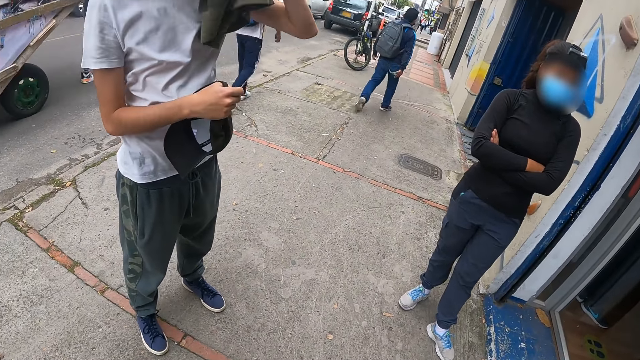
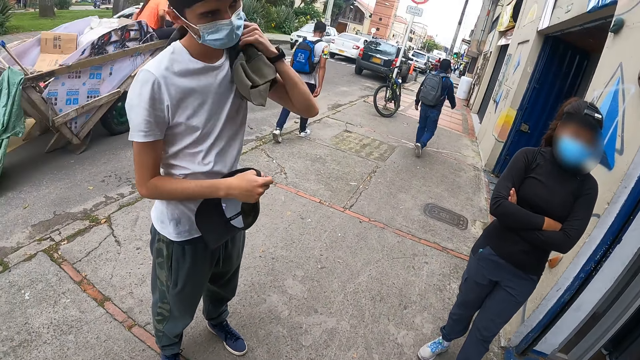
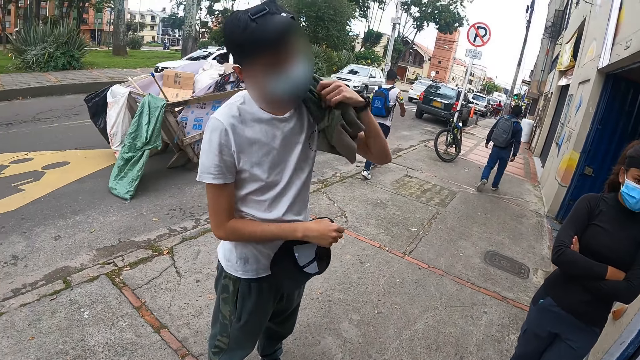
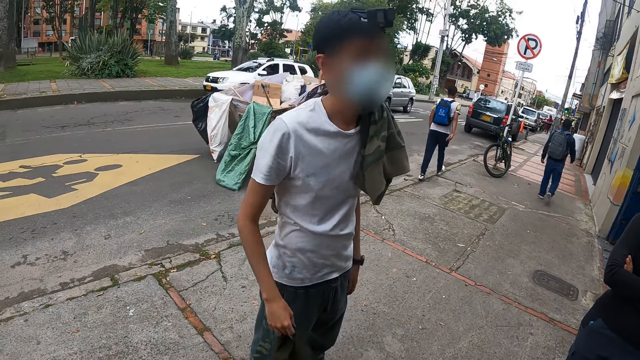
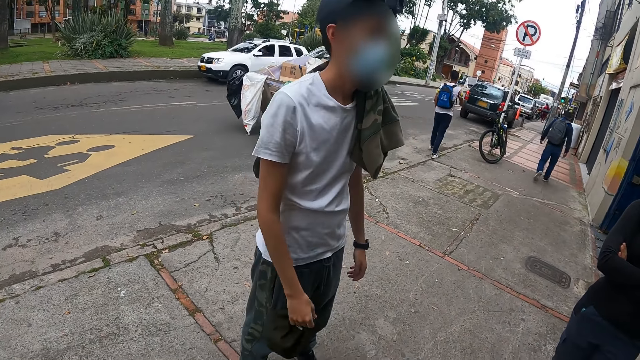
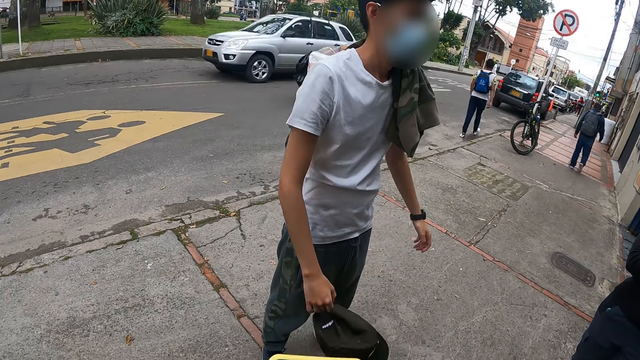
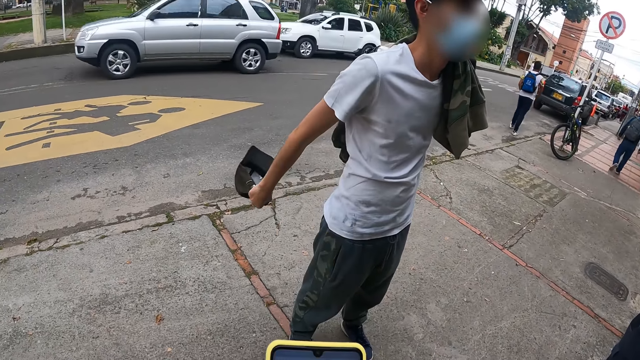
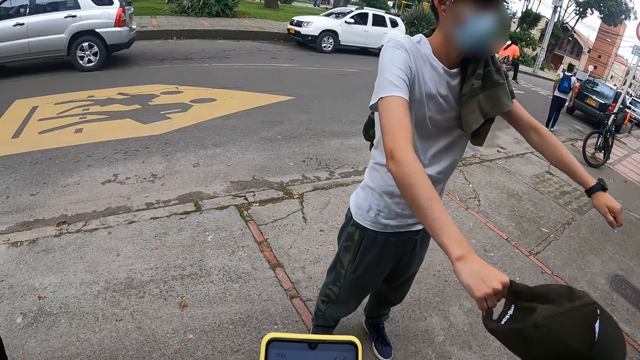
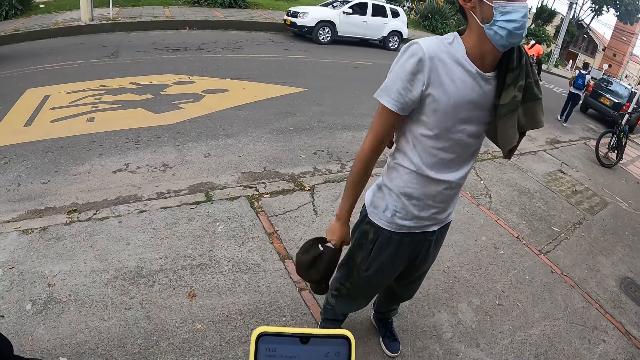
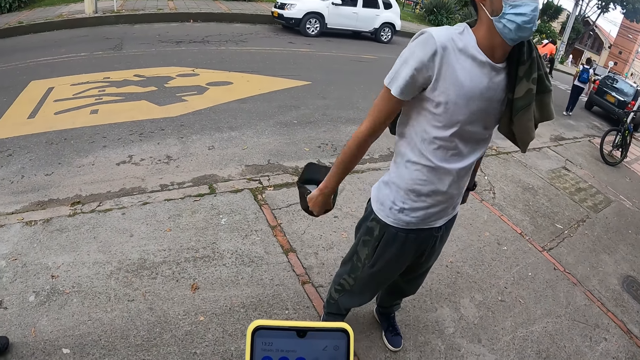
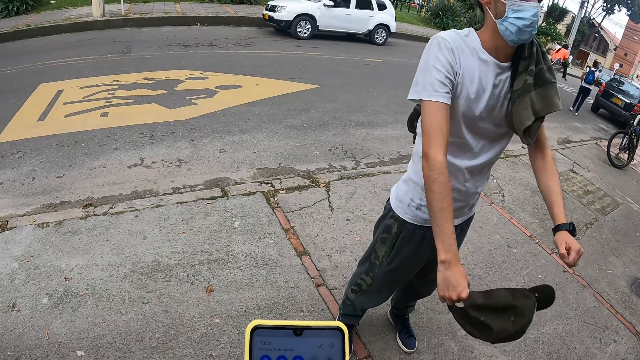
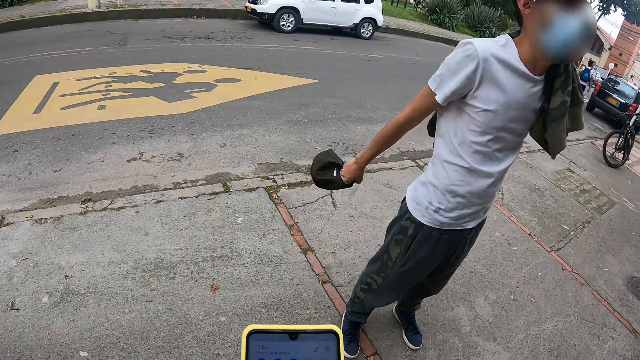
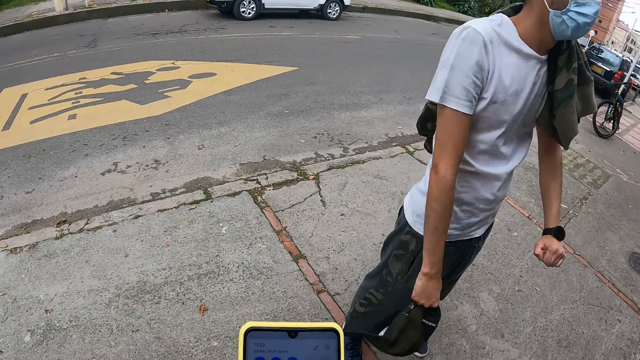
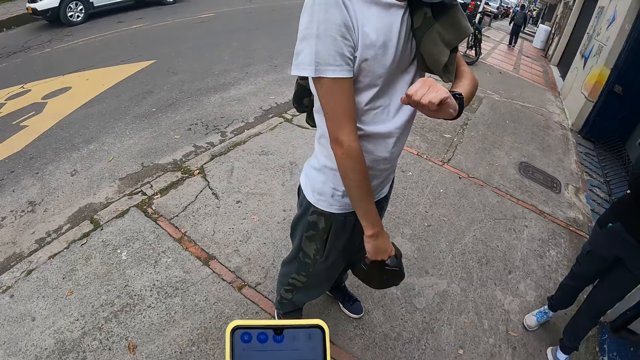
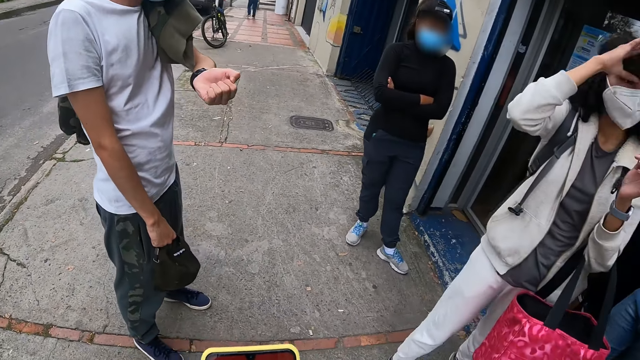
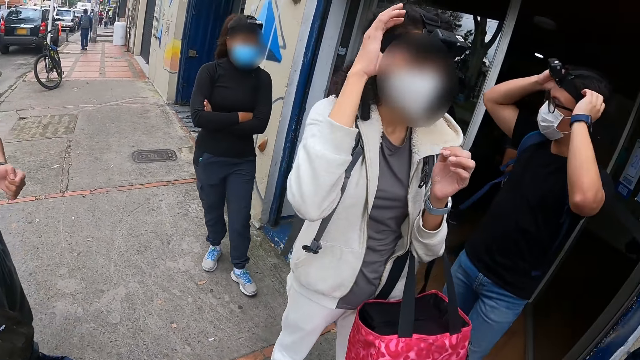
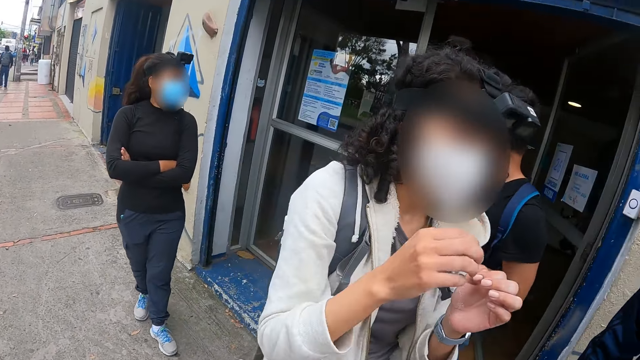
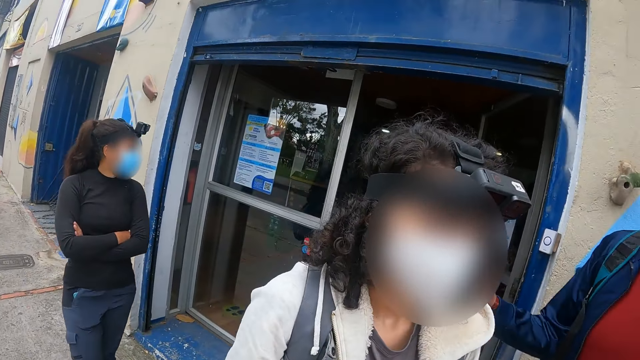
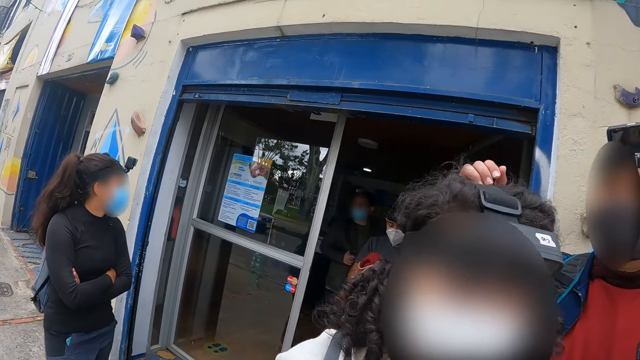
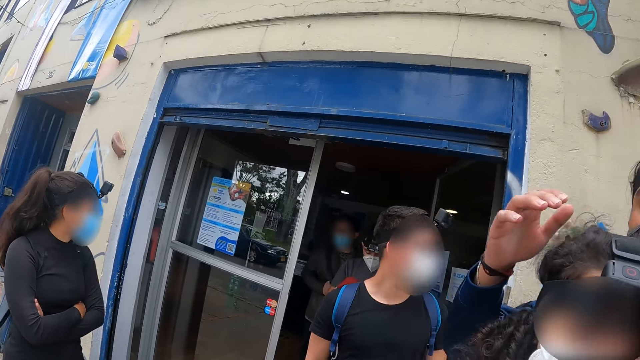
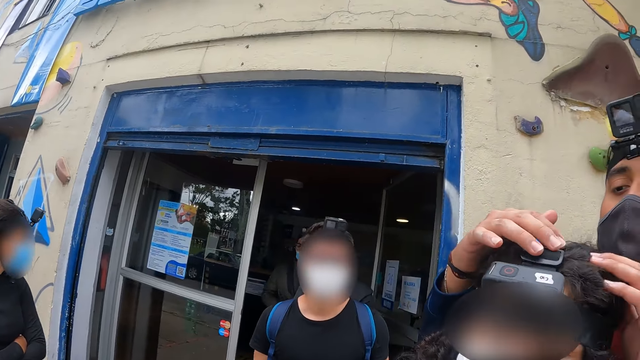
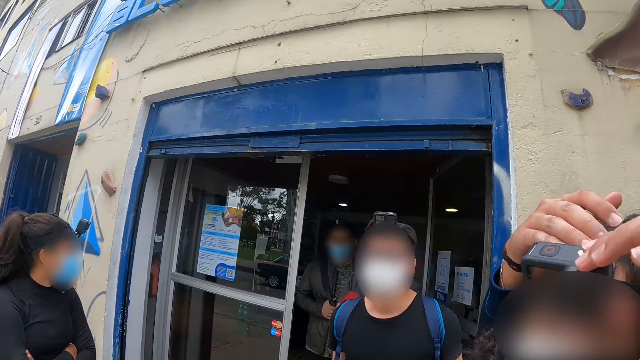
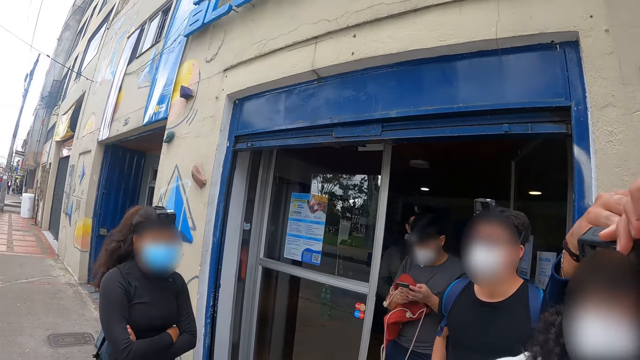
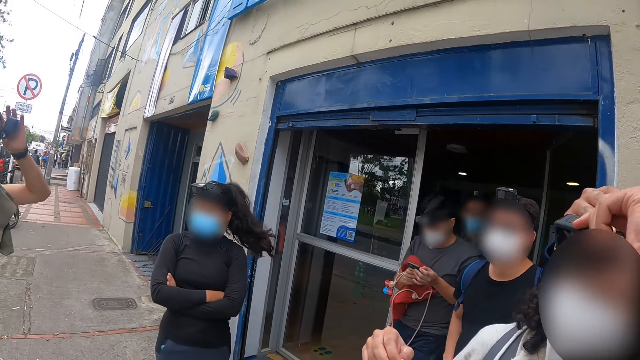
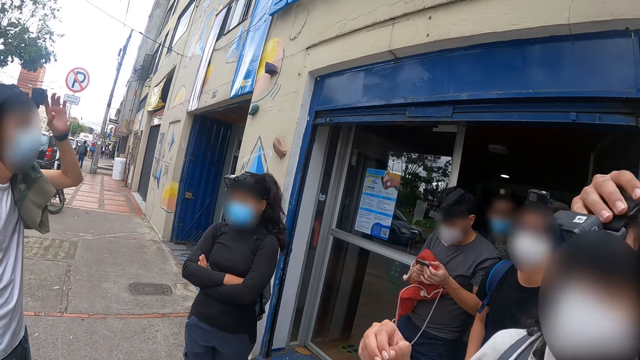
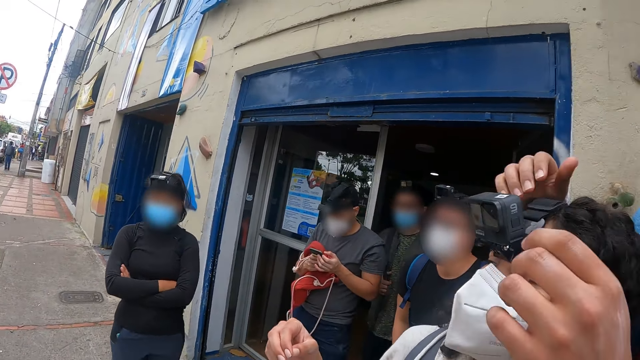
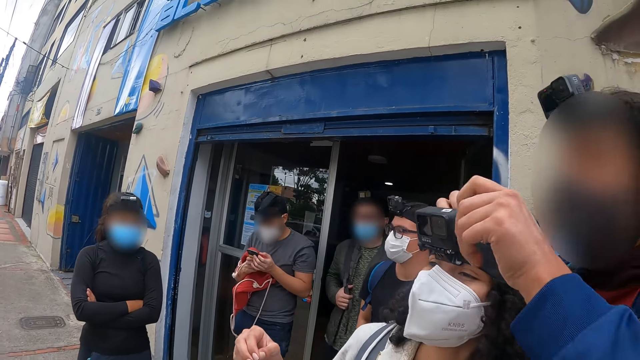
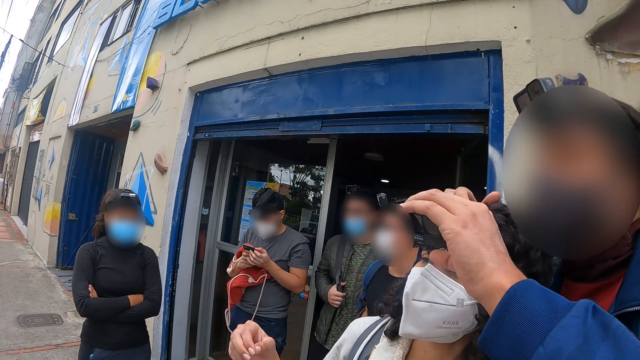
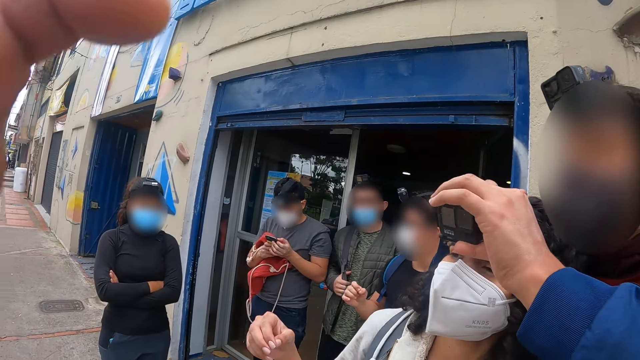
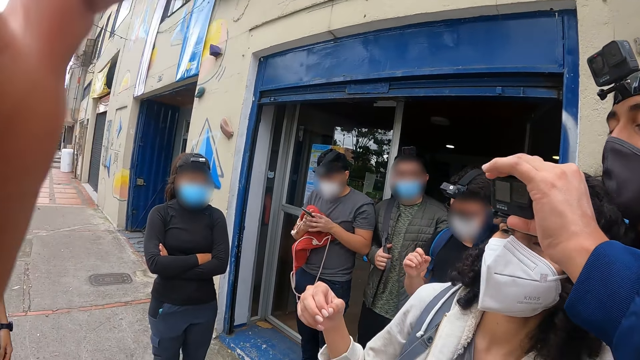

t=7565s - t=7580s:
The camera wearer operates a phone in her hands. A man adjusts a camera on a woman's head with his hands. Another man uses a phone with both hands.

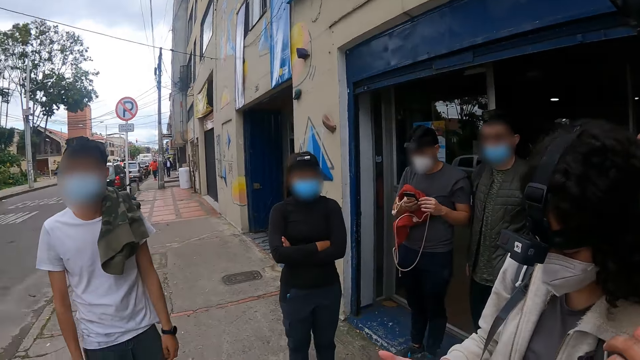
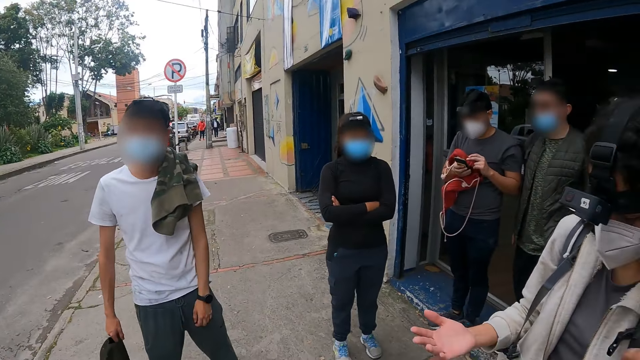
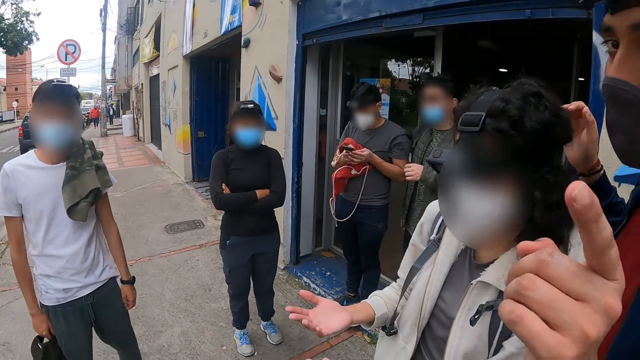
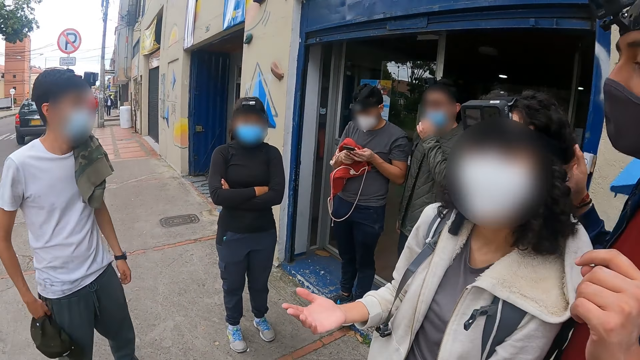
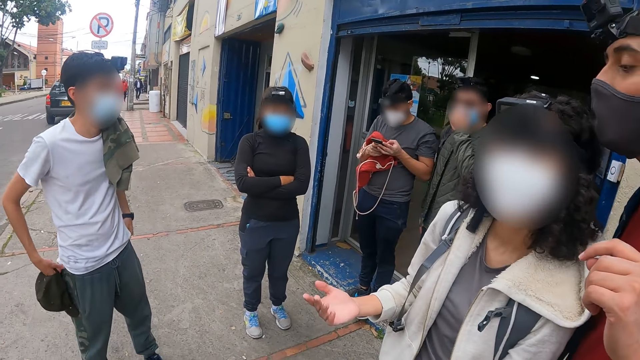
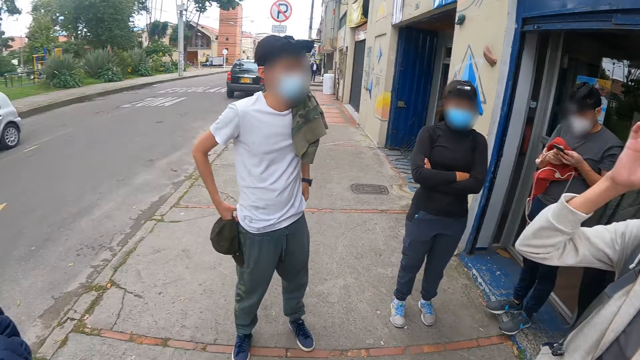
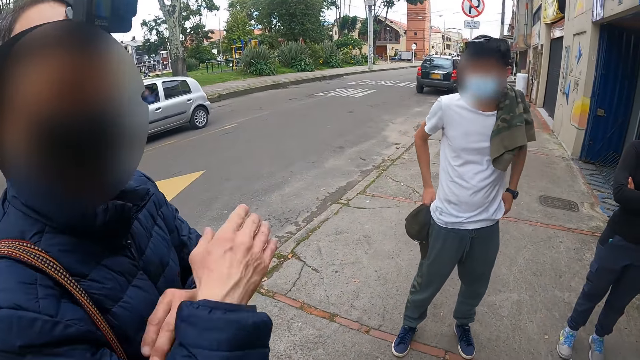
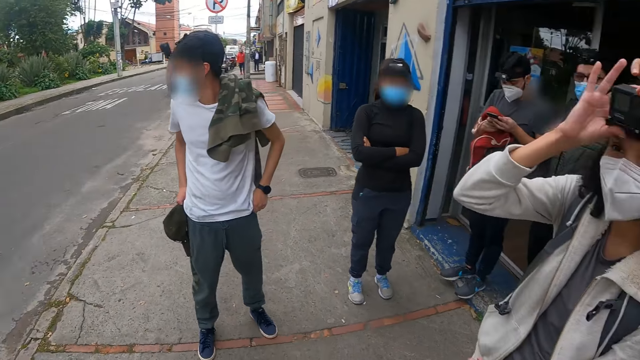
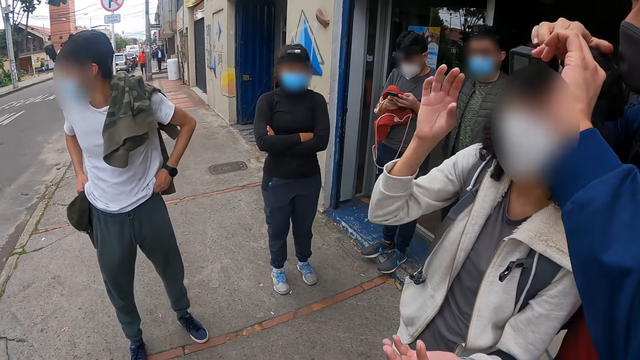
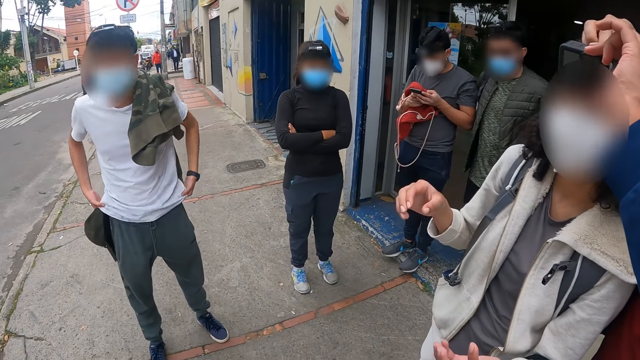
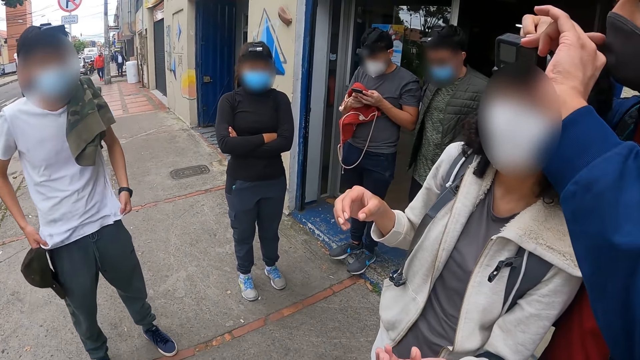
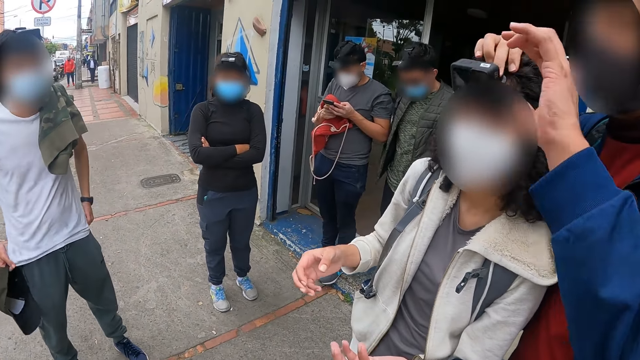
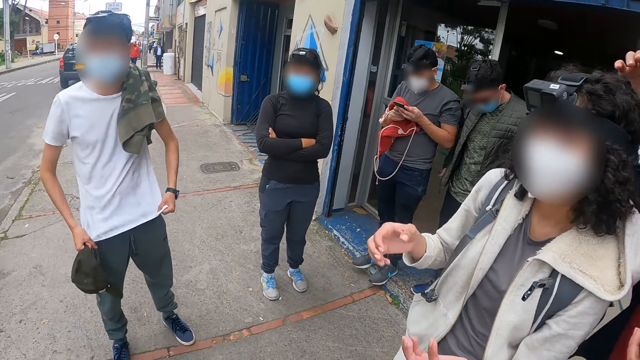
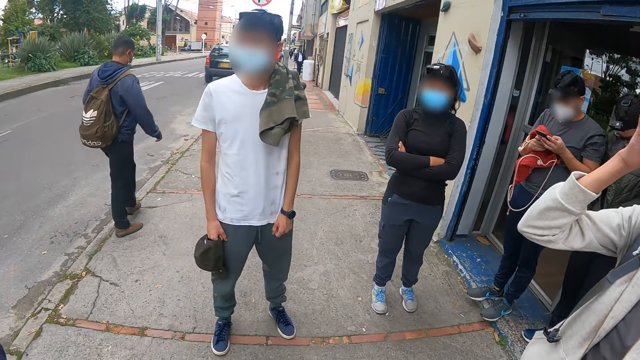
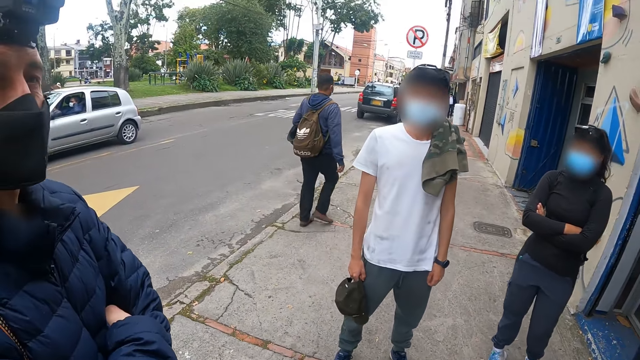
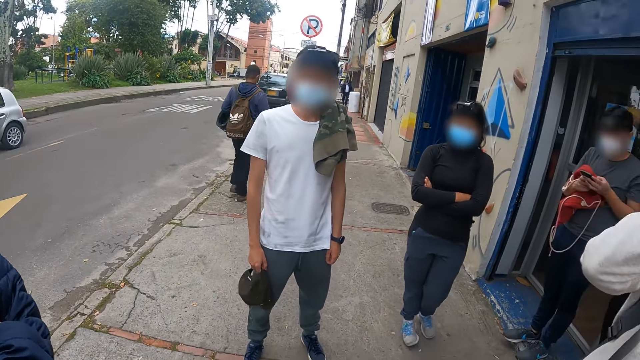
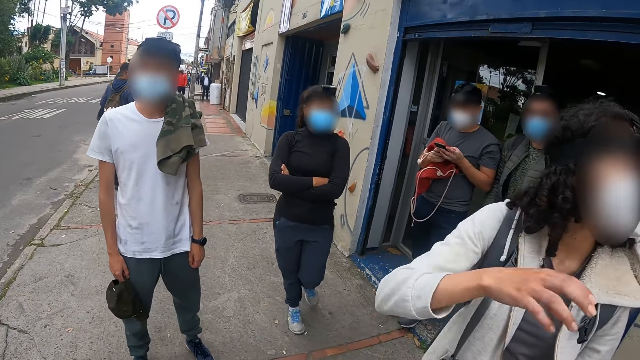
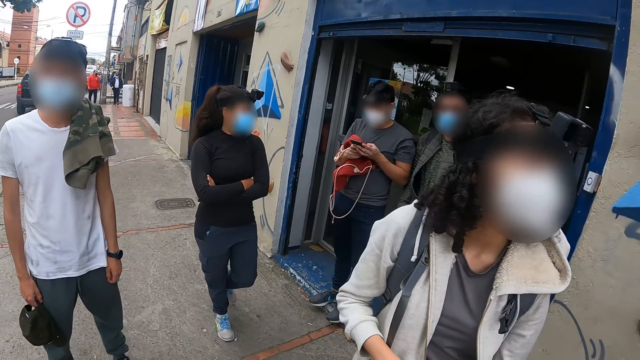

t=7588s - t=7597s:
The man interacts with the camera wearer. Another man interacts with the camera wearer. The woman touches the head camera on her head with her right hand and removes her right hand from the head camera. Another man adjusts his shirt with both hands. The first man removes both hands from the woman's head camera. The woman touches the head camera on her head with her right hand.
